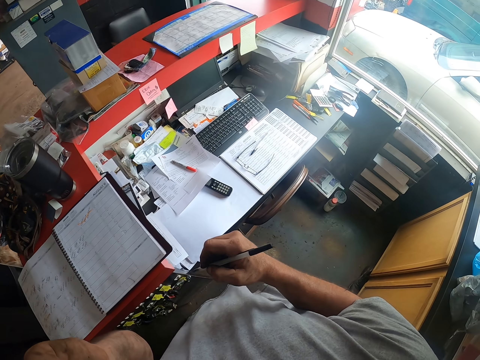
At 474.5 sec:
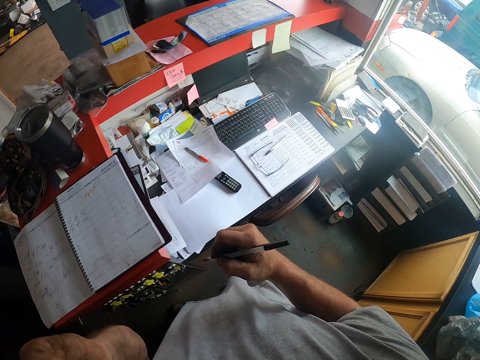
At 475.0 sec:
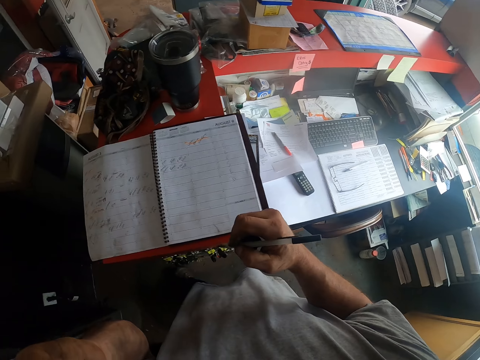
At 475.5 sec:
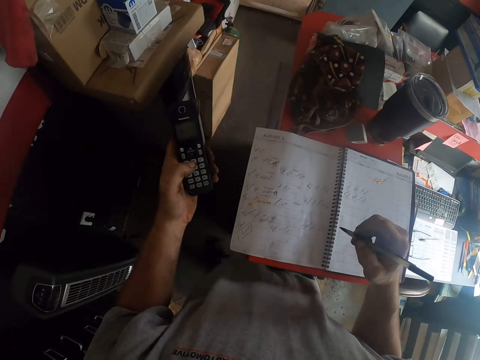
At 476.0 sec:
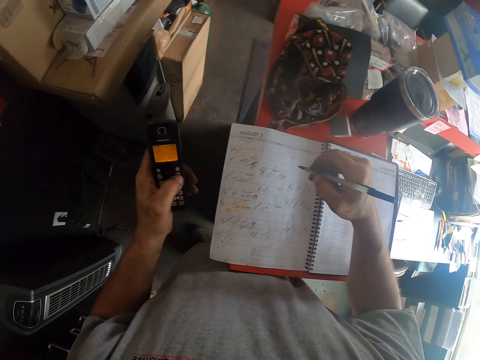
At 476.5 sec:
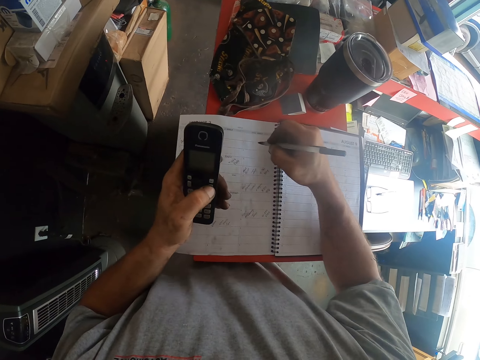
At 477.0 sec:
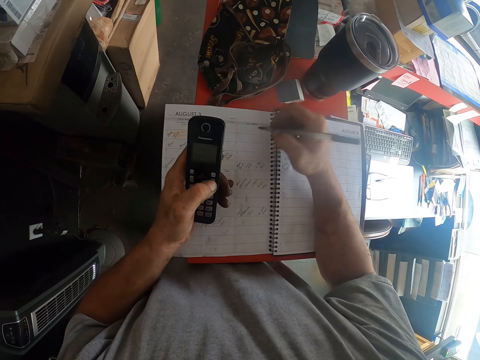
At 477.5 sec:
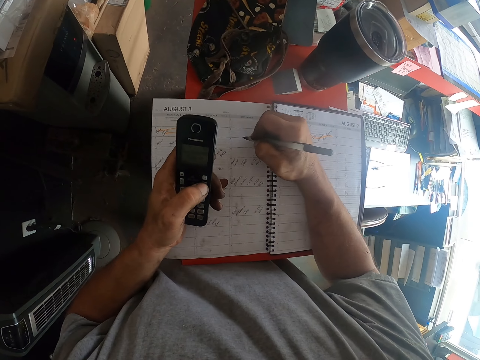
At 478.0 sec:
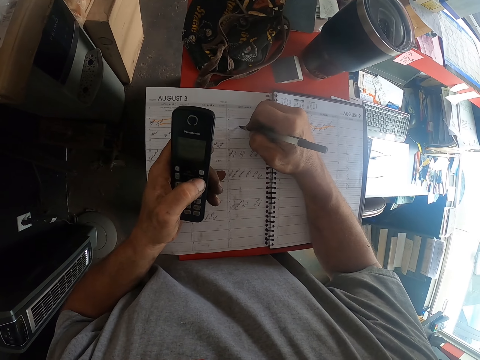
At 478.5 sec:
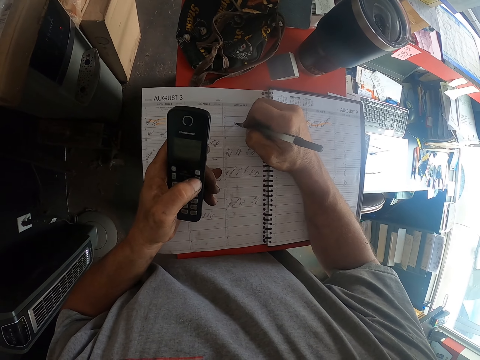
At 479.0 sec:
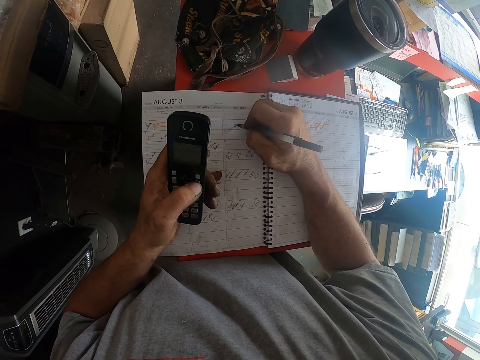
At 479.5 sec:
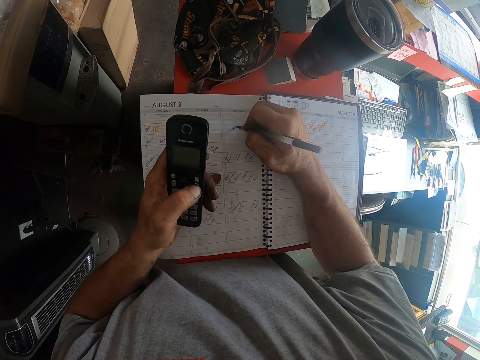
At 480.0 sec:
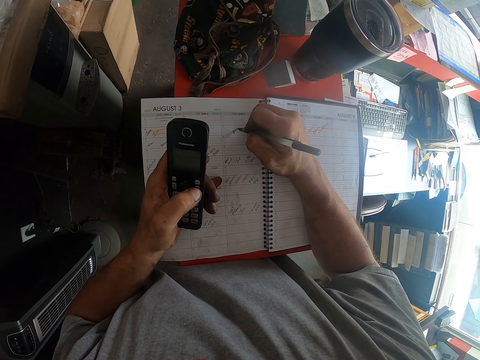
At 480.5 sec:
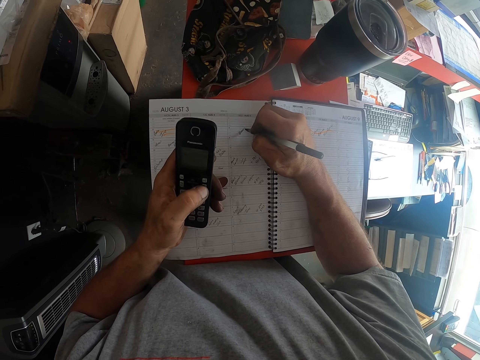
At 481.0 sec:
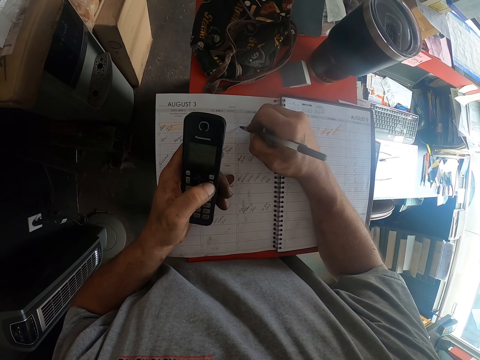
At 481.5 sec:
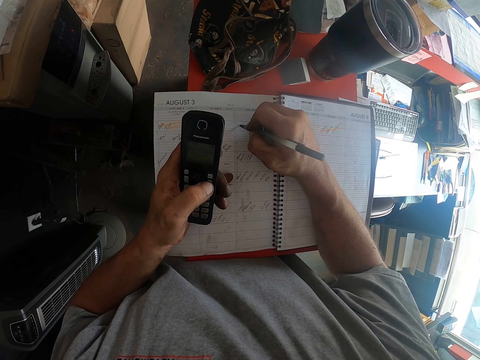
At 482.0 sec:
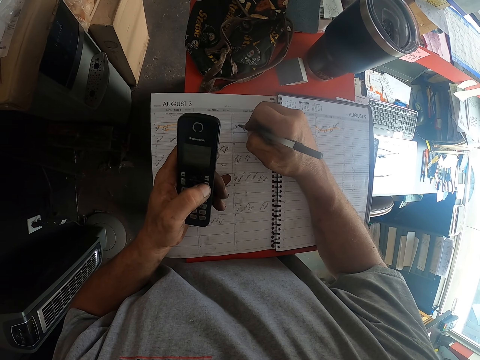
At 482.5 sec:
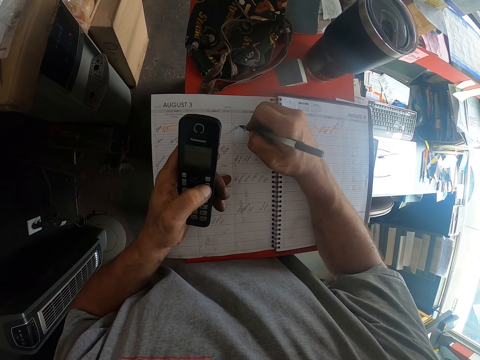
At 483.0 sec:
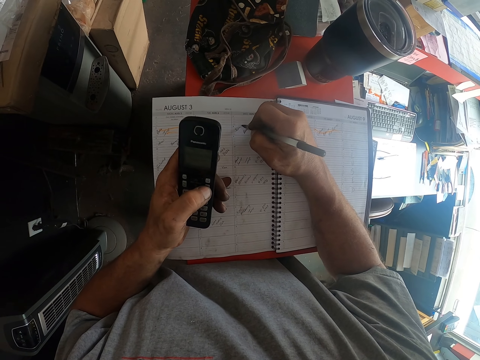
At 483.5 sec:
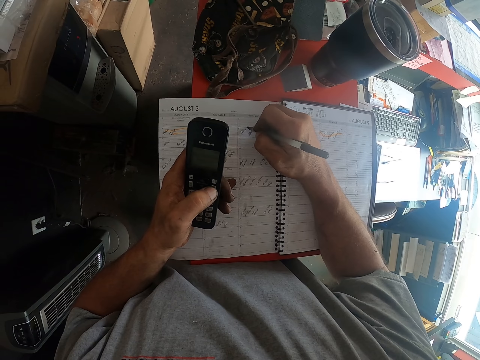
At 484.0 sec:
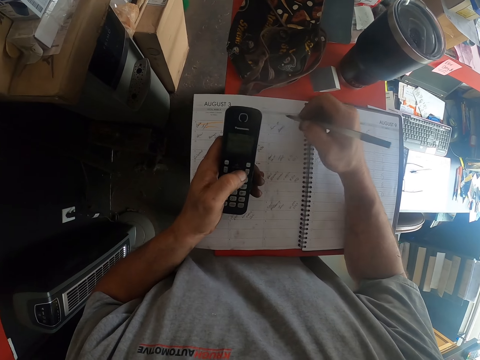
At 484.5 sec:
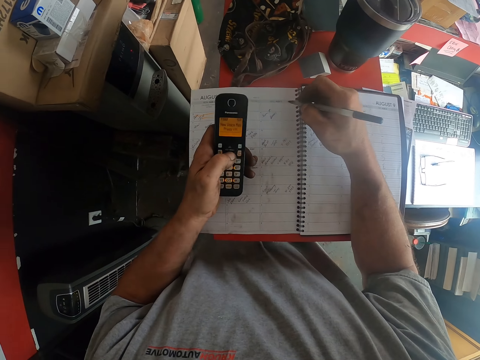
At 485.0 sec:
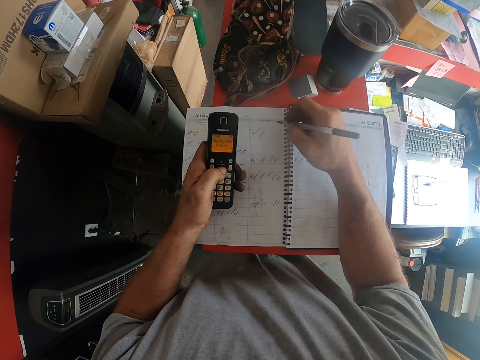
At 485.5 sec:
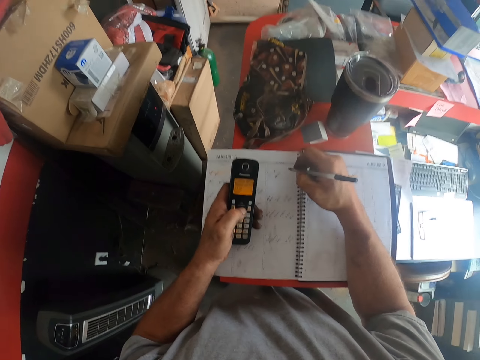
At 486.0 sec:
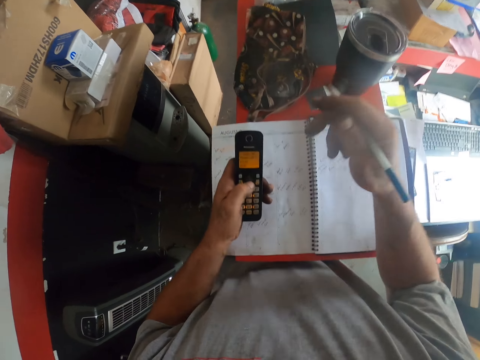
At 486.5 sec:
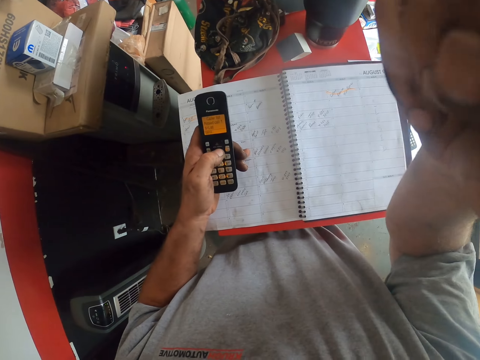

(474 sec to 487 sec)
The camera wearer takes the phone from his ear. He operates the phone. He writes on a page of the book. He presses the phone. He lifts his hand. He adjusts the camera.
